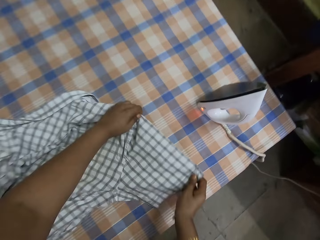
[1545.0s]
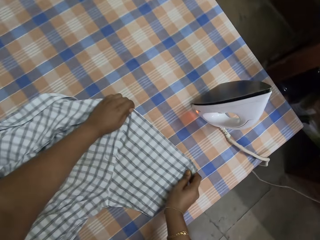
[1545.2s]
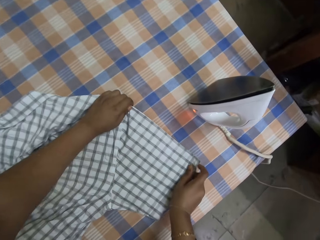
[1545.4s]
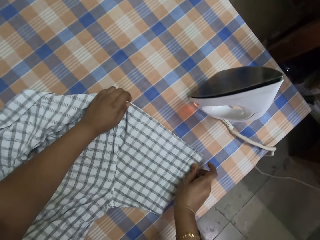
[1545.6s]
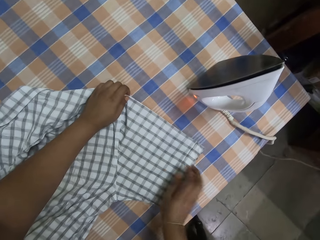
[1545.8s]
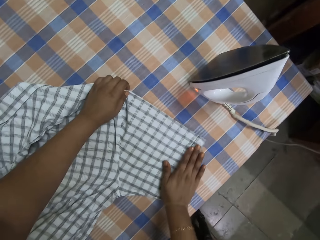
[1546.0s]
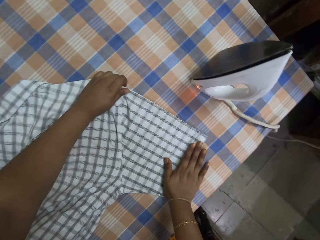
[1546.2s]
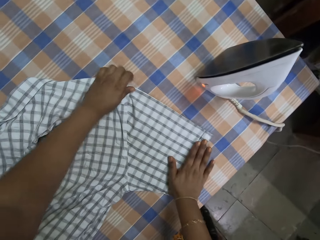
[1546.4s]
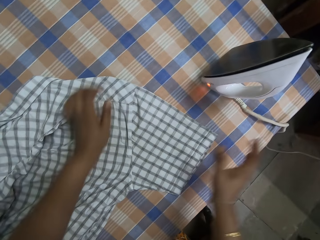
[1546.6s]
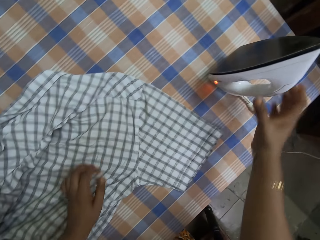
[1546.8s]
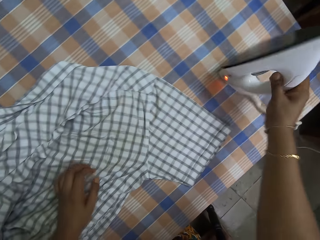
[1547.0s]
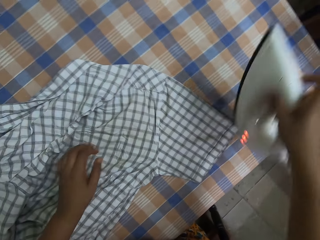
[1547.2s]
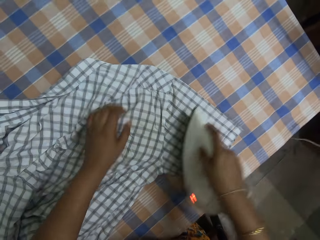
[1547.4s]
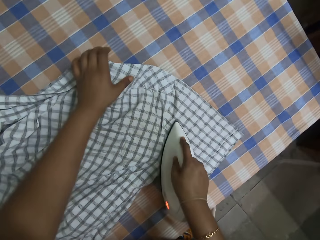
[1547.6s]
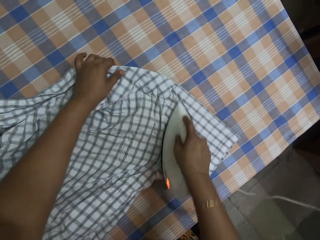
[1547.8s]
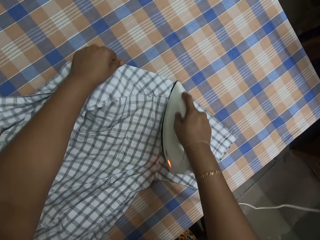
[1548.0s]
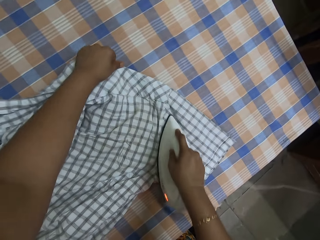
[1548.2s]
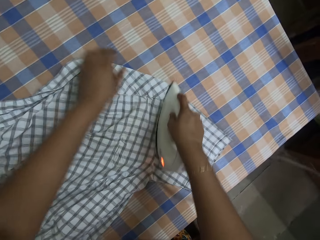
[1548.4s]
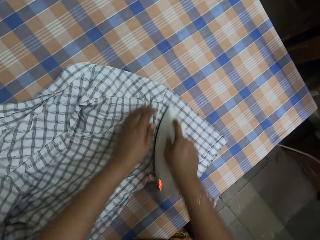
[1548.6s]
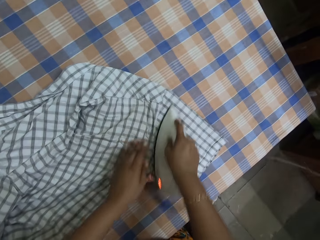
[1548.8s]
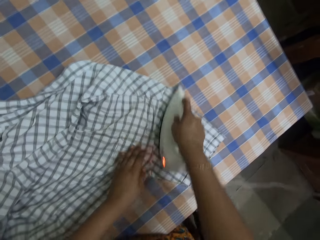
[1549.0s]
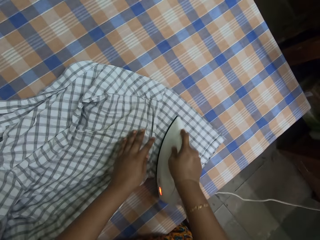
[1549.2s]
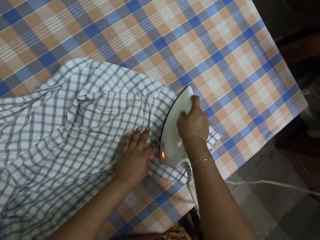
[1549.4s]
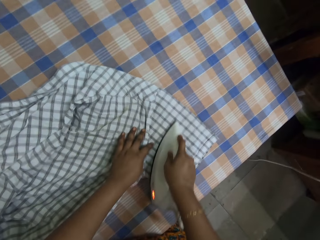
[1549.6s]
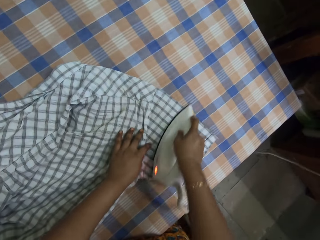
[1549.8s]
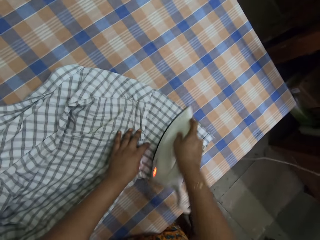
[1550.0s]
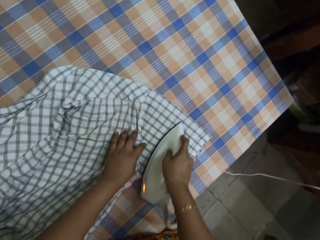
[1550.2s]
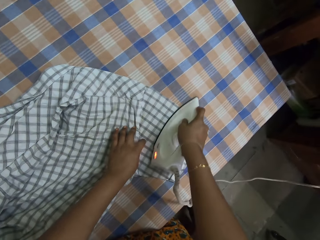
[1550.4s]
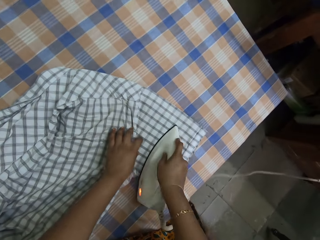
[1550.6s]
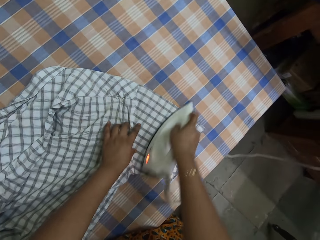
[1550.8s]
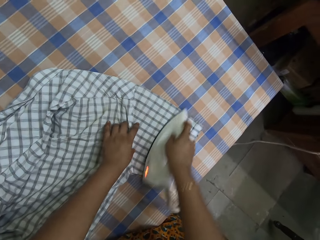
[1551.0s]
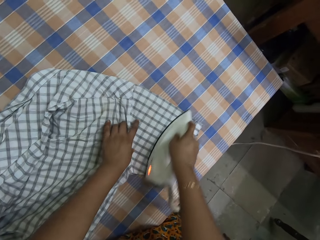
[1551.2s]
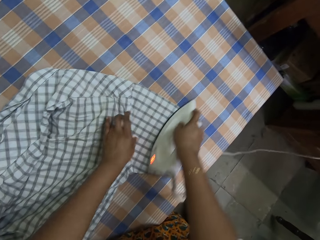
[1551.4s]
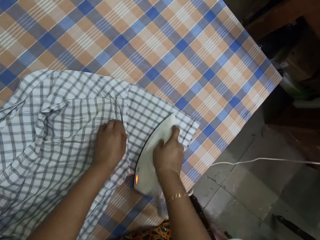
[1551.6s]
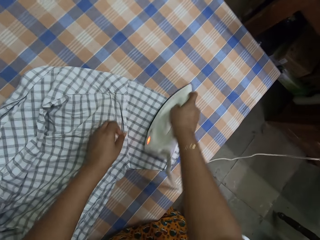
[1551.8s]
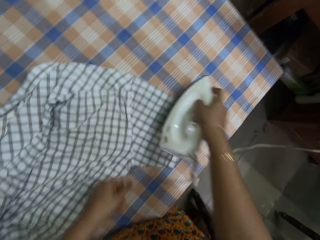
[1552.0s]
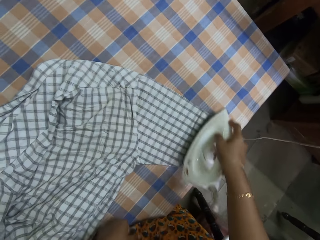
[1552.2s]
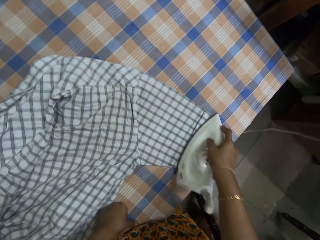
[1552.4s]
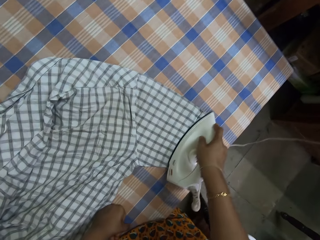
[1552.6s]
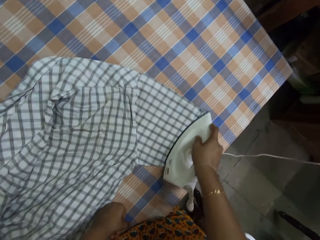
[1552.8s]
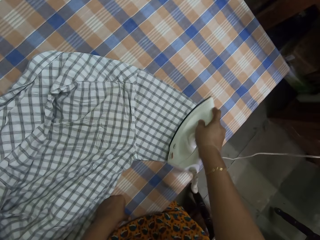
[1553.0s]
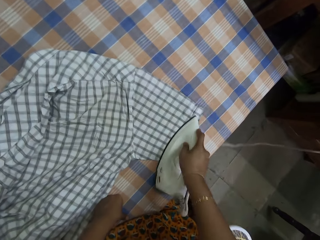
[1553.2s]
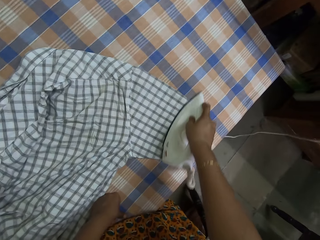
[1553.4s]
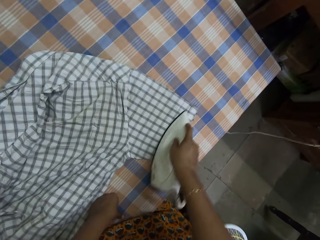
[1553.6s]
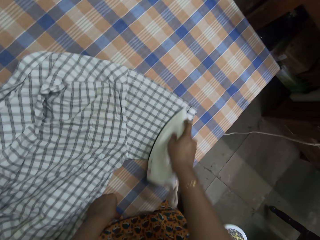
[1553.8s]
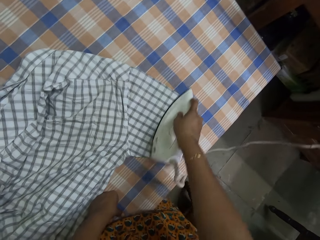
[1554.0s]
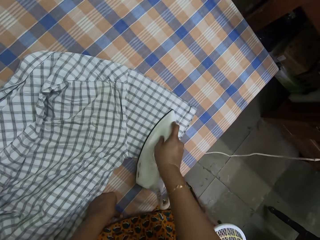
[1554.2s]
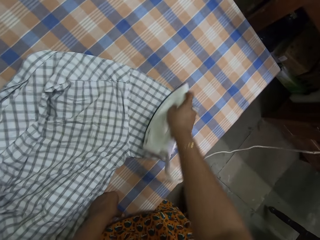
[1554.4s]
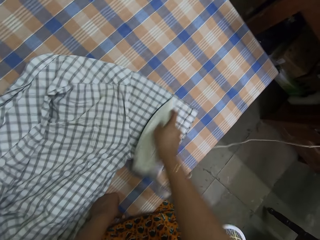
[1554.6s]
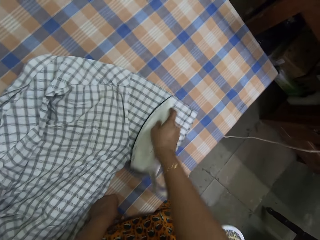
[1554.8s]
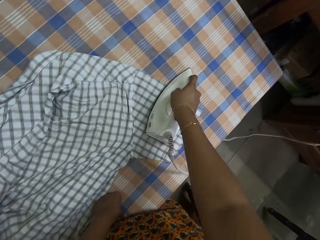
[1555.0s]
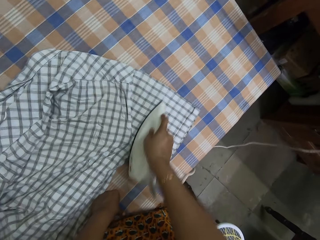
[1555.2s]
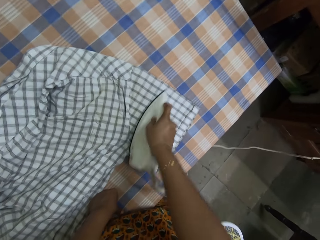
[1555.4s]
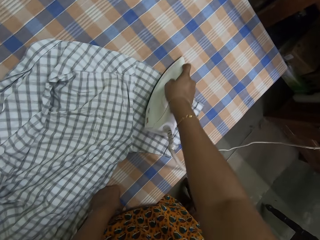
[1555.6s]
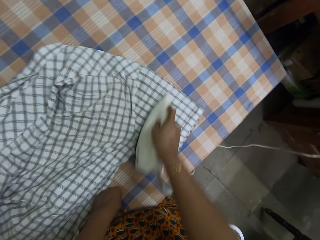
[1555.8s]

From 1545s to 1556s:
The camera wearer drops a shirt. They adjust the shirt on a table. They pick up an ironer. They hold the shirt. They iron the shirt with the ironer. They adjust the ironer on the shirt. They iron the shirt with the ironer.

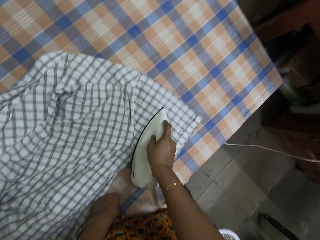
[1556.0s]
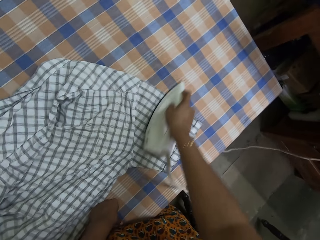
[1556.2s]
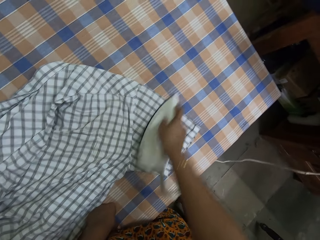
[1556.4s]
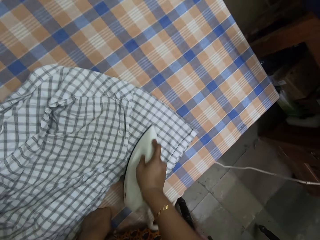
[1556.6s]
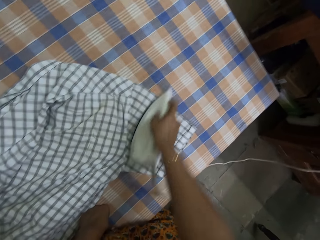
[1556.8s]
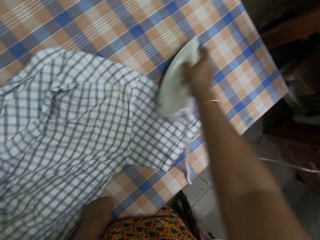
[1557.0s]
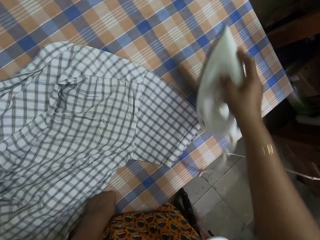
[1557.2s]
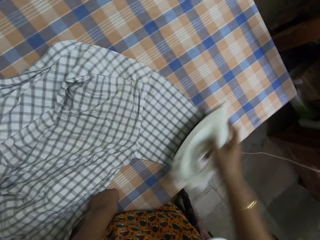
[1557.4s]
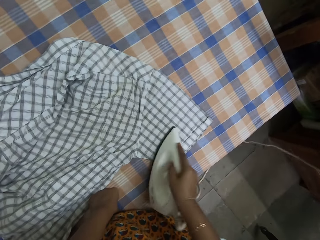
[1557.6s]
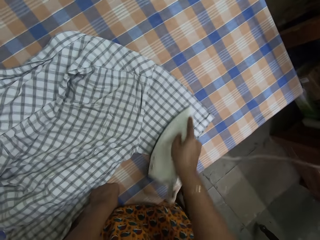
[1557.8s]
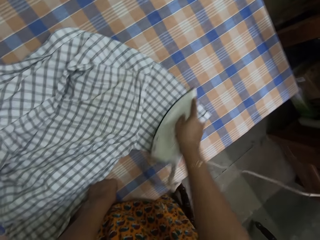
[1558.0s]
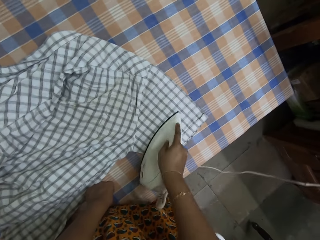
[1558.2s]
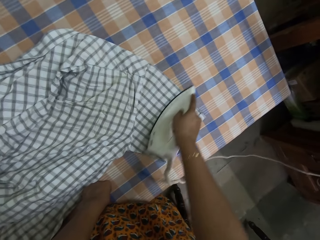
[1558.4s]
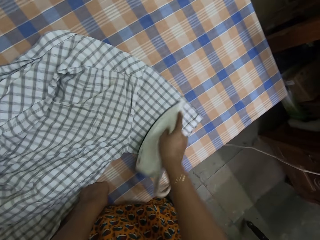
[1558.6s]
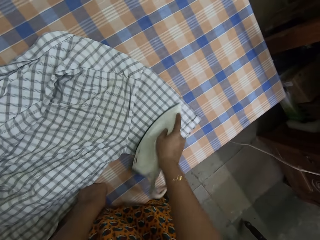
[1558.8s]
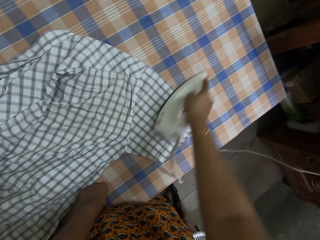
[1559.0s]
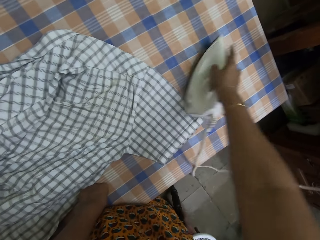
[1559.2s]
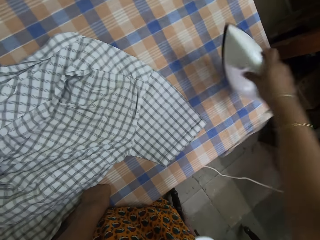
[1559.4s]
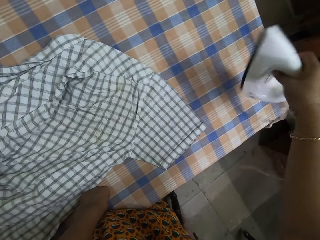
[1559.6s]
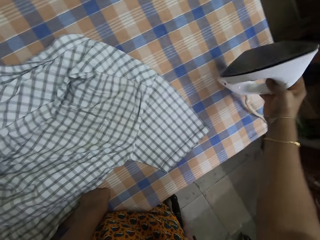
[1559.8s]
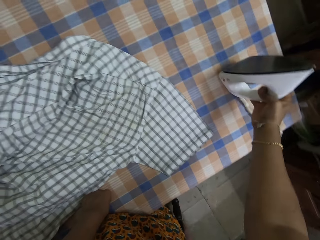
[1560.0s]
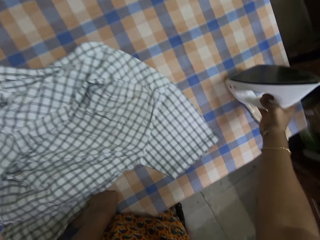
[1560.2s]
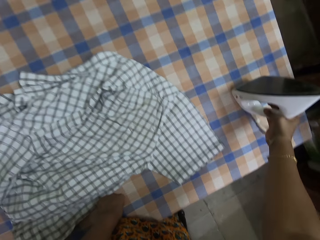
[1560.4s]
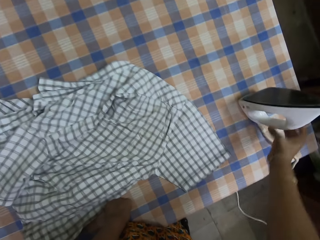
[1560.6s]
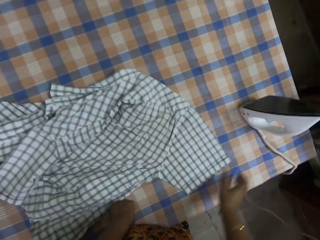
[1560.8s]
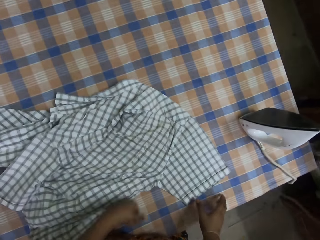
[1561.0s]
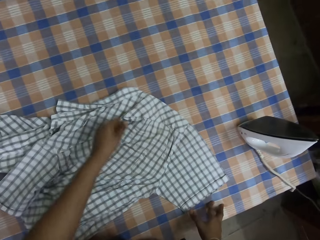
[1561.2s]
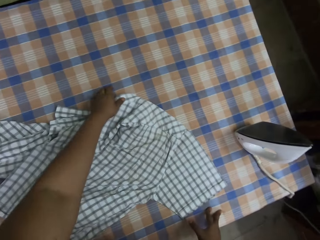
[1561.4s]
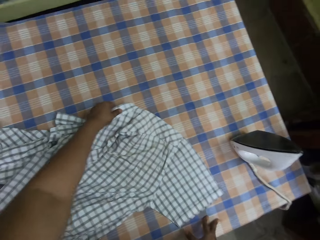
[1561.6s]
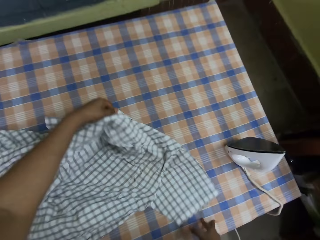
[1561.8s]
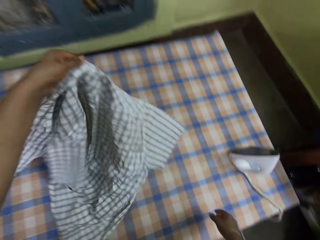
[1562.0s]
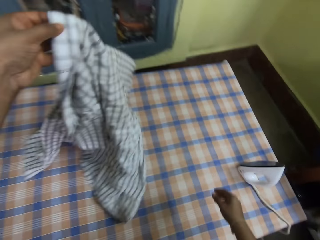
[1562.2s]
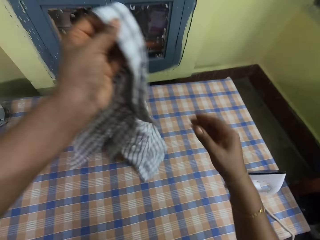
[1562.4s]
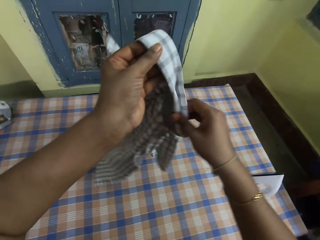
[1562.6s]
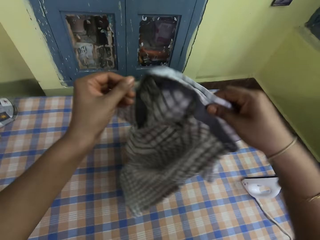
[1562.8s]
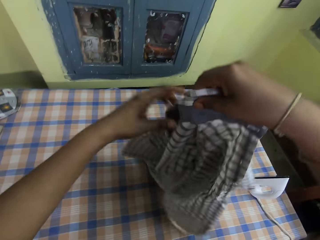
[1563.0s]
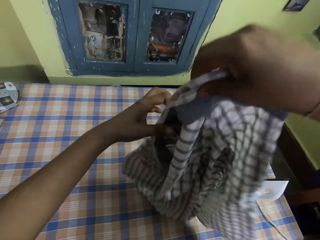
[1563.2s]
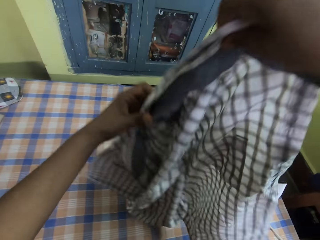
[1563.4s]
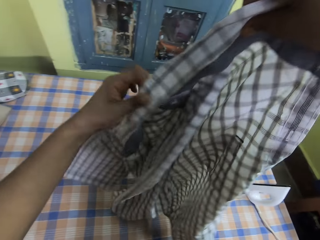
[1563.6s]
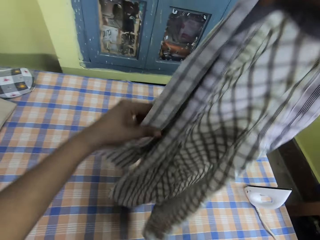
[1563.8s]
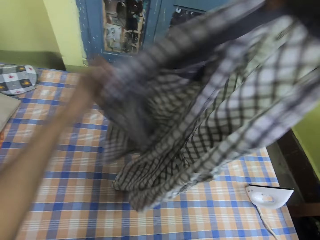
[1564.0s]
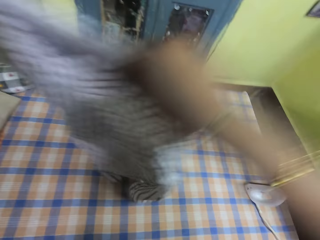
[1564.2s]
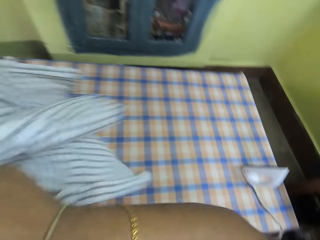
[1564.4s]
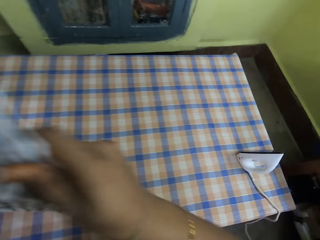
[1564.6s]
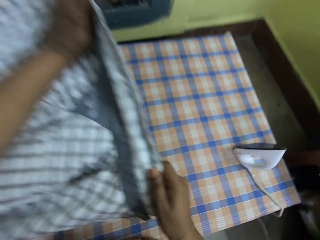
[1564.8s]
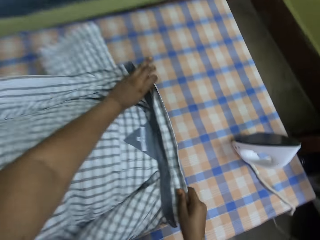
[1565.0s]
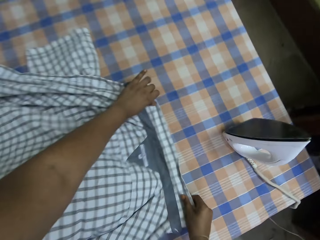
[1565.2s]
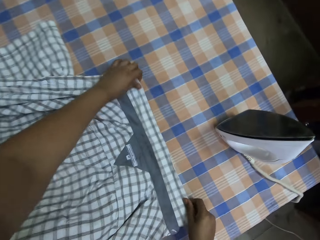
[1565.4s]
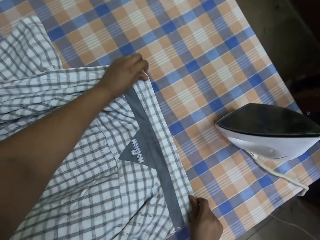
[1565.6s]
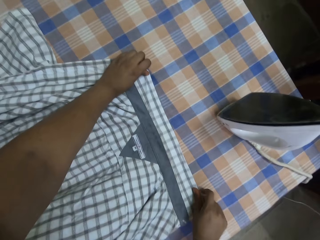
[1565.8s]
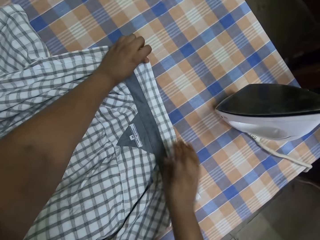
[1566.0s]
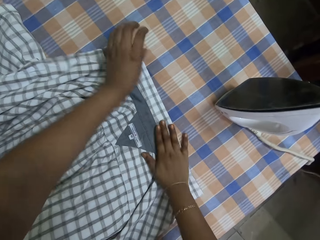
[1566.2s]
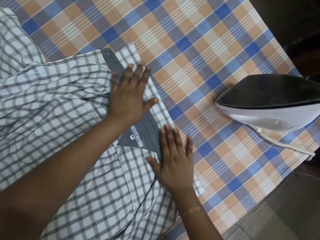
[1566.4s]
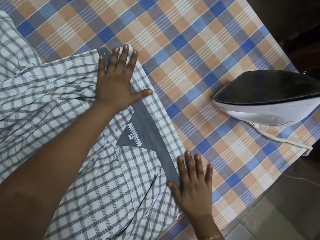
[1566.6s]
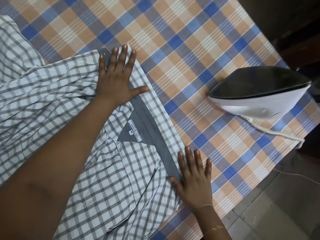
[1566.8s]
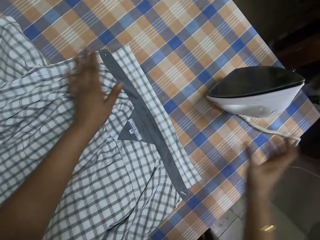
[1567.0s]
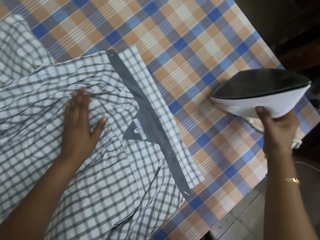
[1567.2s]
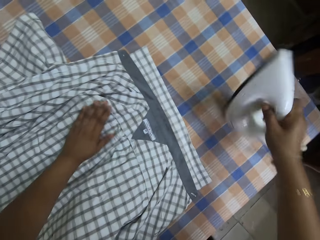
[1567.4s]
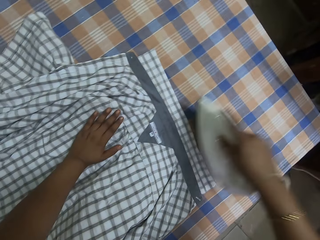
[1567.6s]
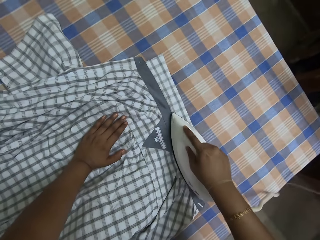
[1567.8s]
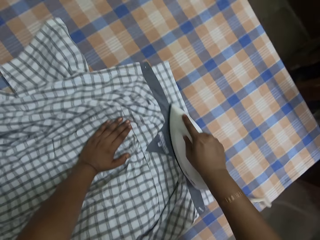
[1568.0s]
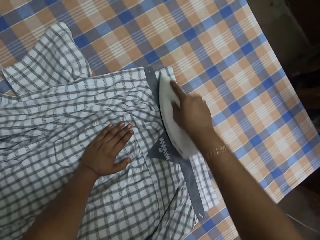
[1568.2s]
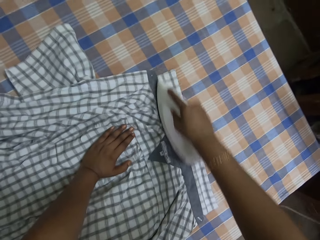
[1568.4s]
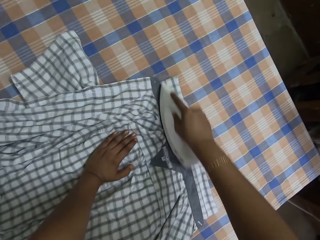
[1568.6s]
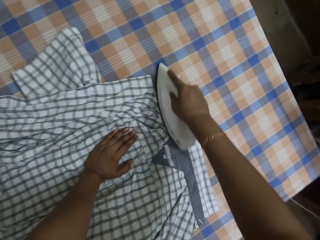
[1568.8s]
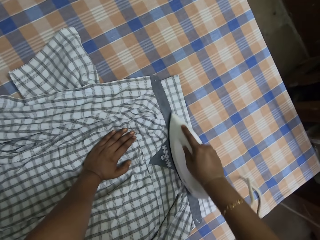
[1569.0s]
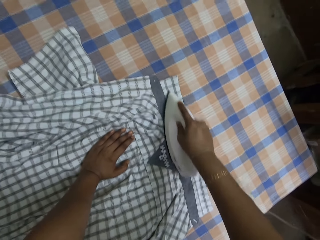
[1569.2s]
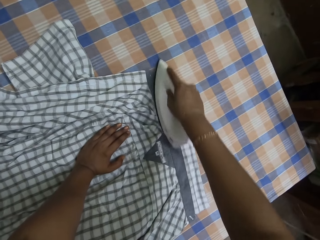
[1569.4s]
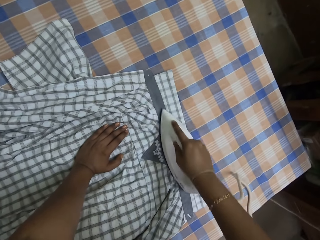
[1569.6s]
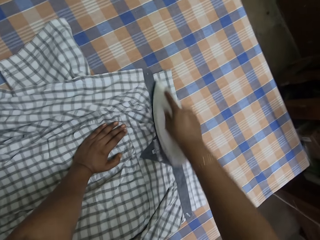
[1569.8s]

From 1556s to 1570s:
The camera wearer interacts with a lady. They iron a shirt with an ironer. They put down the ironer. They pick up the shirt. They adjust the shirt. They flip the shirt on a table. They drop the shirt. They adjust the shirt on the table. They pick up the ironer. They iron the shirt with the ironer.
